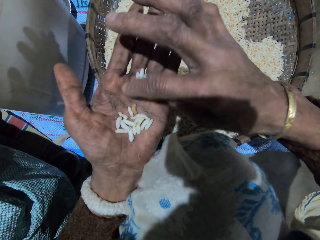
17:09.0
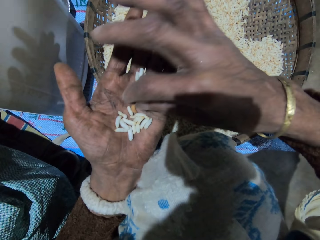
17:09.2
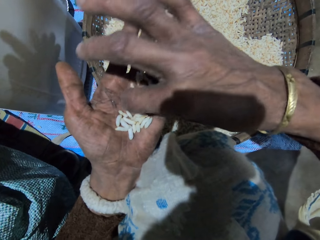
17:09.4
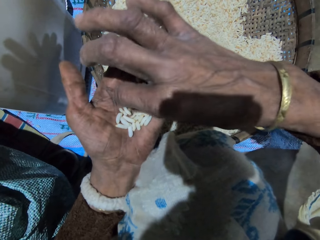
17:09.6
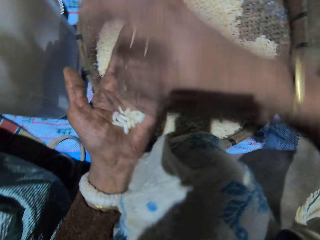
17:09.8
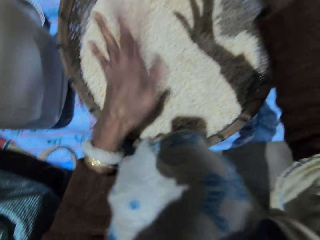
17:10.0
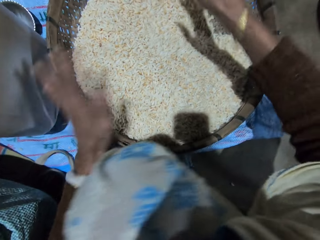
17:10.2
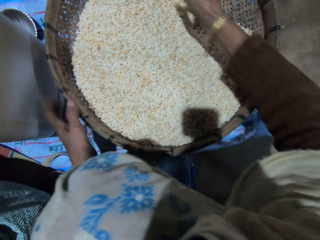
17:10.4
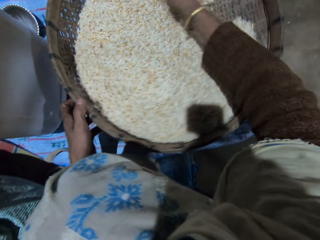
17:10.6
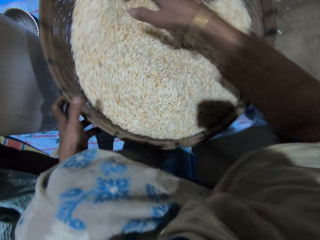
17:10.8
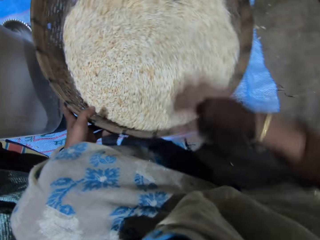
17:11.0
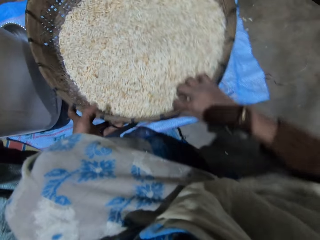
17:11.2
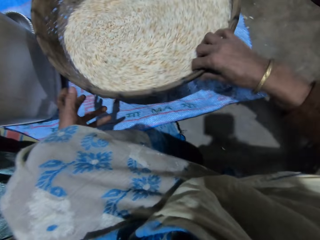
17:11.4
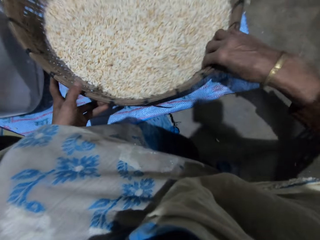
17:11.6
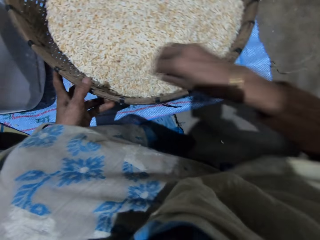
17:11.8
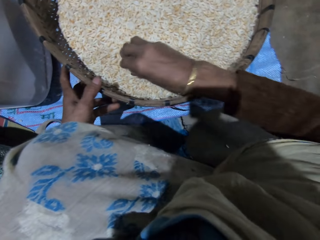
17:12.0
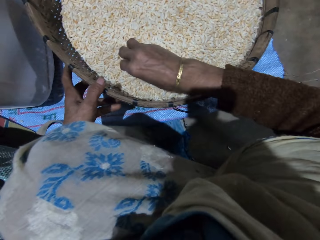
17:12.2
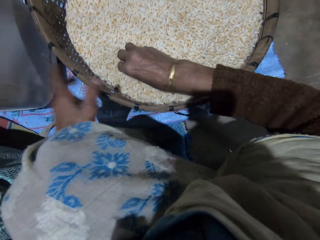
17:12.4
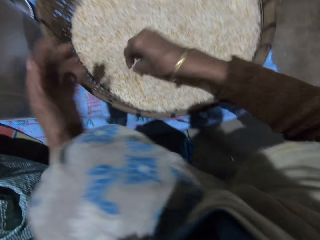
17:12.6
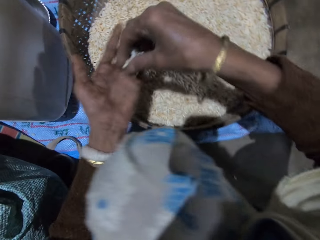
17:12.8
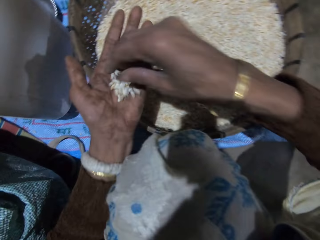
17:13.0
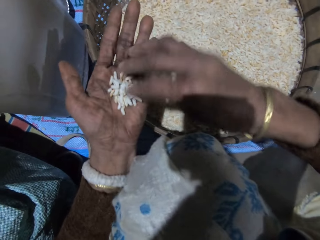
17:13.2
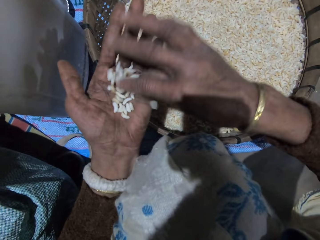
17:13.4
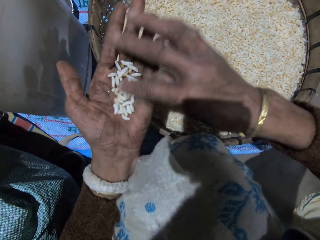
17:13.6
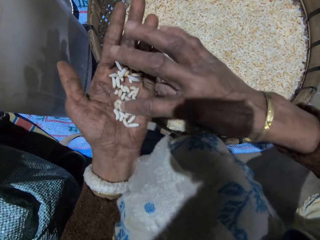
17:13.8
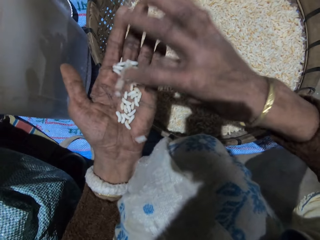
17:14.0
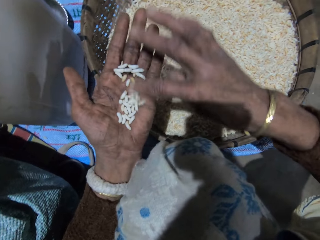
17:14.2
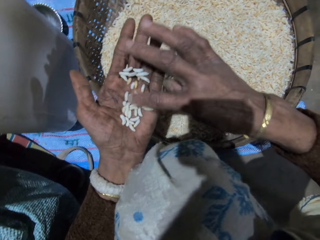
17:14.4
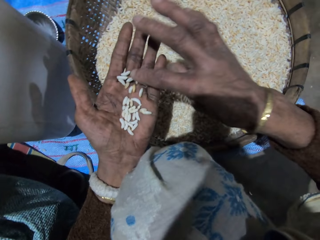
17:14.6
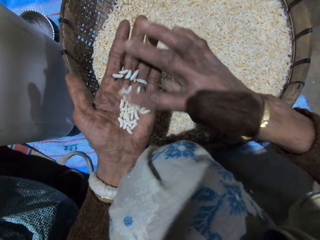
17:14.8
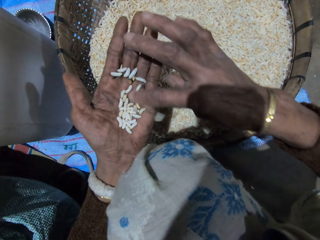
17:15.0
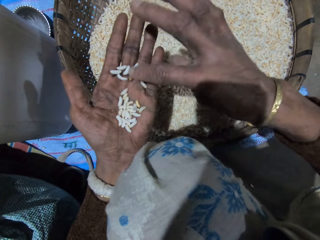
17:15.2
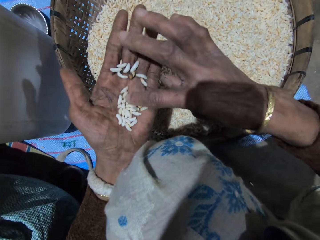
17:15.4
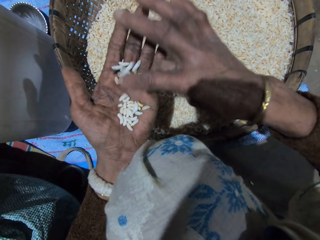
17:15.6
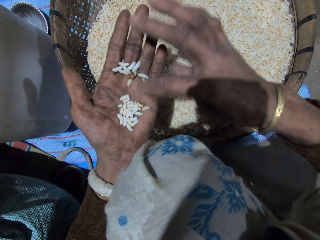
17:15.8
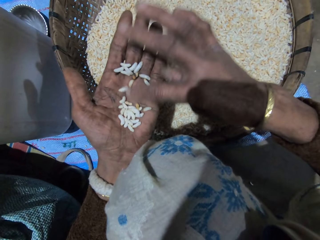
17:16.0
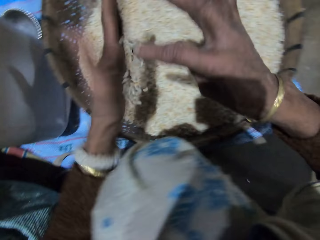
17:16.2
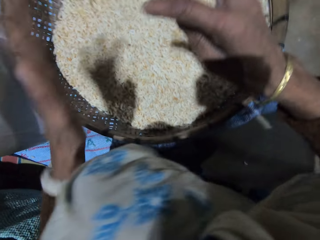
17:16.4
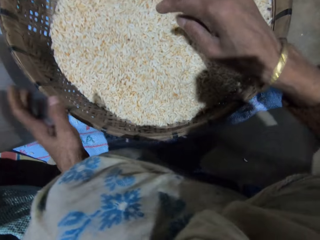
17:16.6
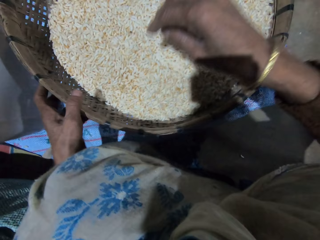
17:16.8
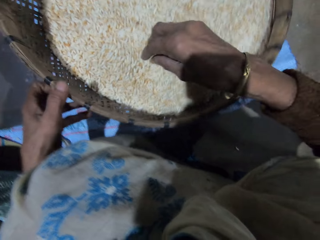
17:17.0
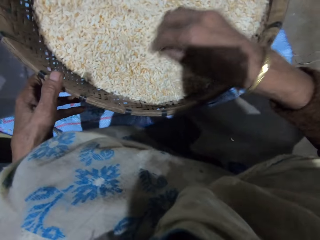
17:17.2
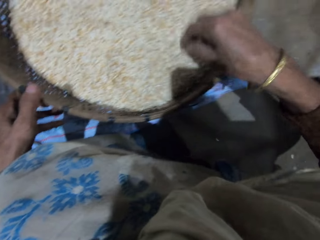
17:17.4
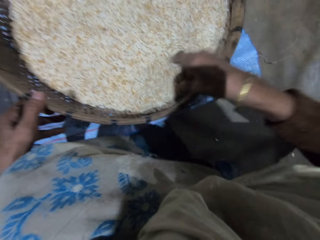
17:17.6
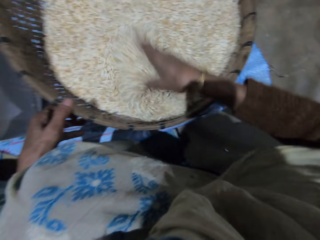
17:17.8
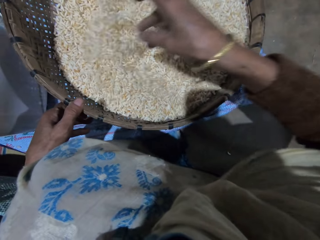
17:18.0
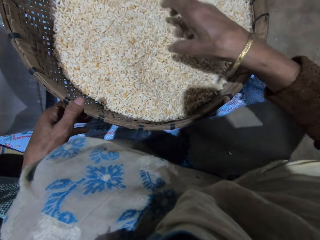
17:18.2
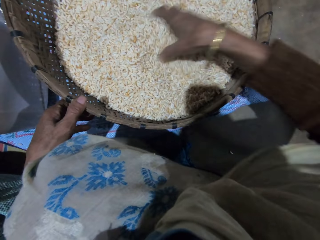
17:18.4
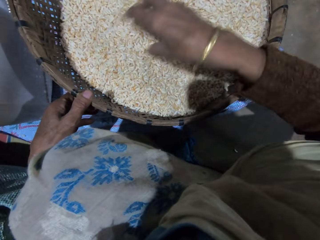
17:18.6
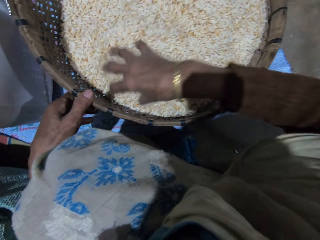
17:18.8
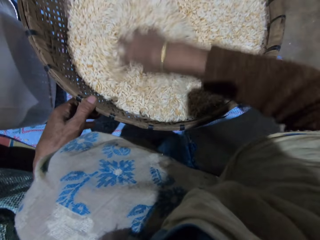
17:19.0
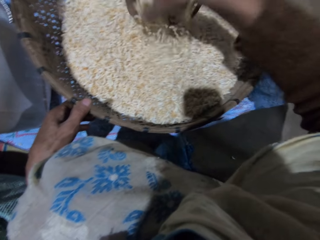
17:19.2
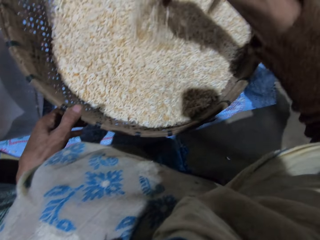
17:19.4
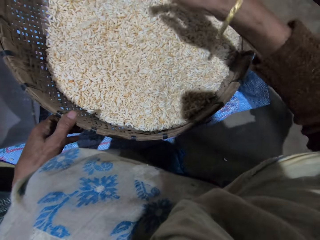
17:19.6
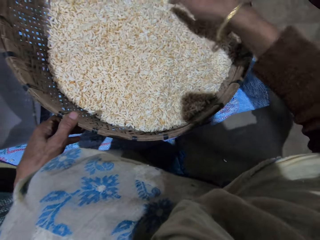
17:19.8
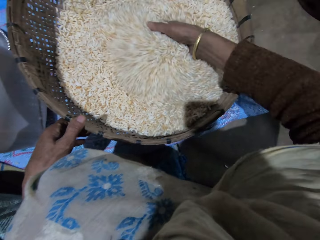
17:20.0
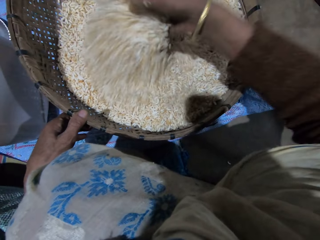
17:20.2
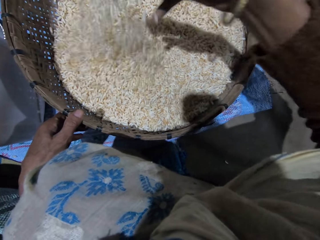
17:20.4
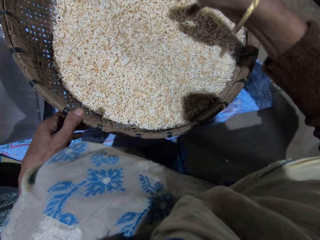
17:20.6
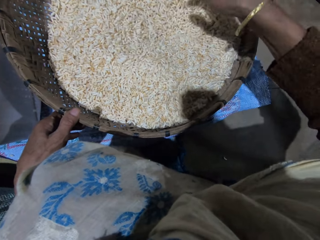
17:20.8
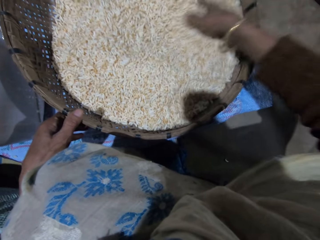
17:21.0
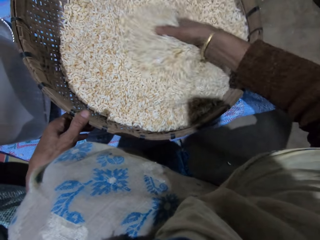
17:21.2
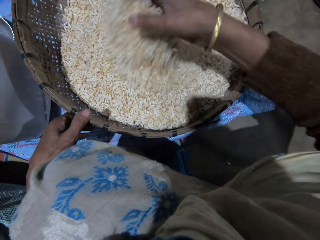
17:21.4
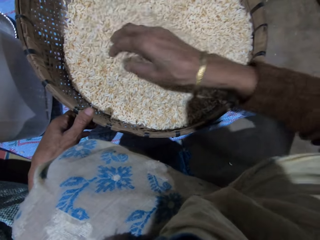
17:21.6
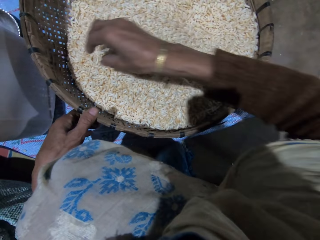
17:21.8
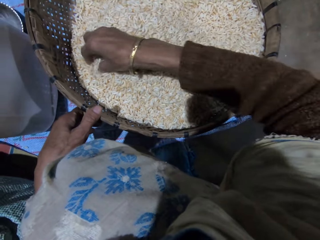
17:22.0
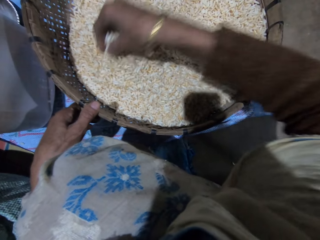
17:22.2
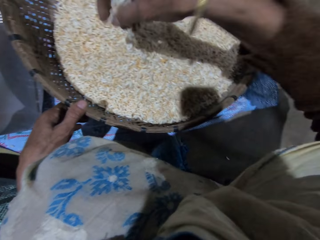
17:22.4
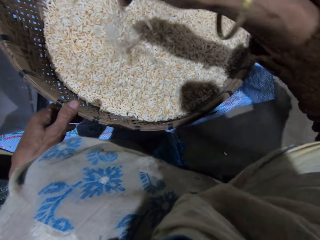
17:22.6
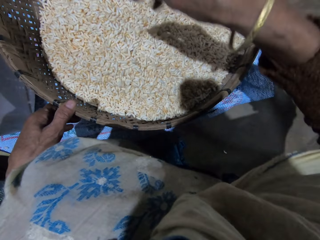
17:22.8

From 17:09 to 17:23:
The camera wearer picks up dirt in her left hand with her right hand. She throws away the dirt in her right hand. She pours the grains in her left hand into the basket. She holds the basket with her left hand. She sorts the grains with her right hand. She holds the basket with her right hand. She shakes the grains in the basket. She takes out some grains with her right hand. She puts the grains in her right hand on her left hand. She sorts the grains with her right hand. She turns the grains in her left hand with her right hand. She pours the grains in her left hand into the basket. She holds the basket with her left hand. She spins the basket. She sorts the grains with her right hand. She turns the grains in the basket with her right hand.

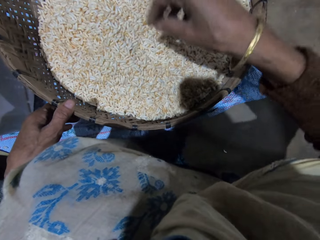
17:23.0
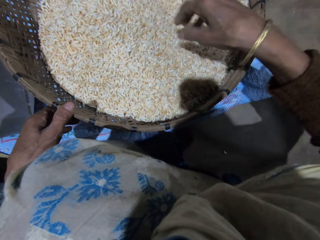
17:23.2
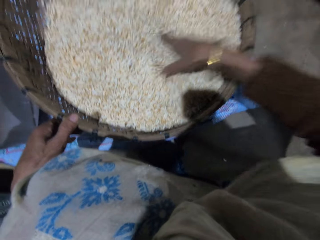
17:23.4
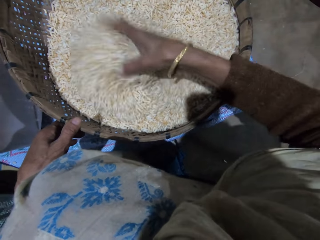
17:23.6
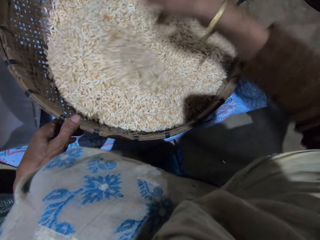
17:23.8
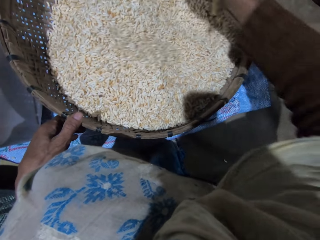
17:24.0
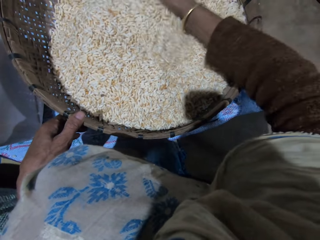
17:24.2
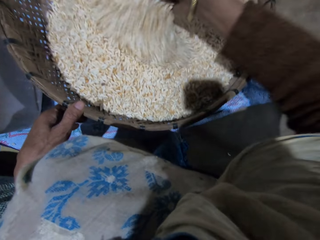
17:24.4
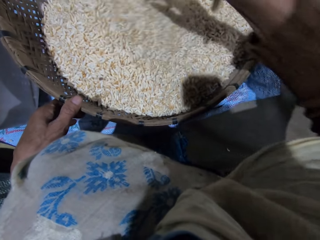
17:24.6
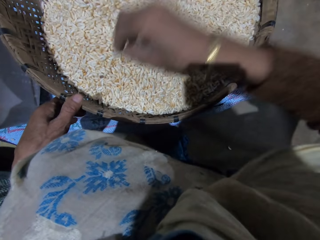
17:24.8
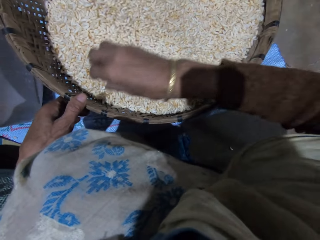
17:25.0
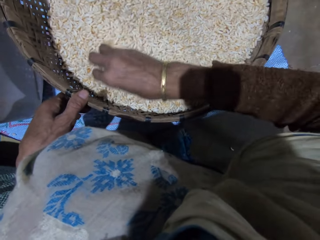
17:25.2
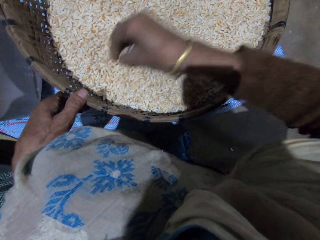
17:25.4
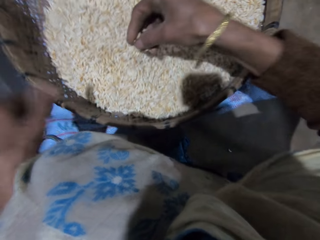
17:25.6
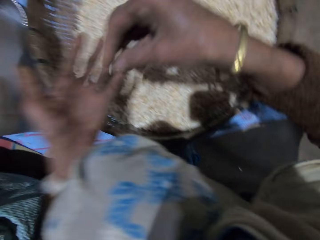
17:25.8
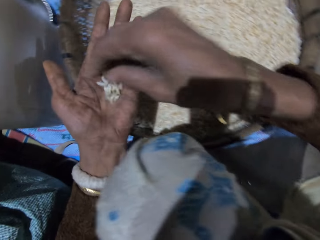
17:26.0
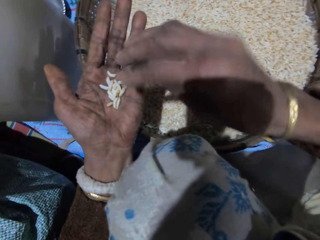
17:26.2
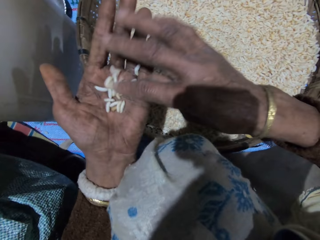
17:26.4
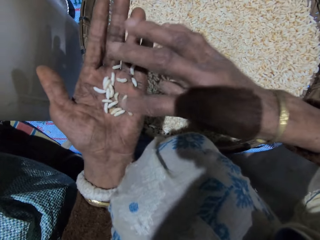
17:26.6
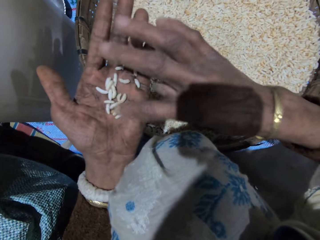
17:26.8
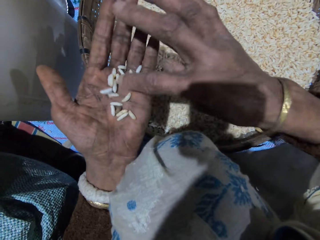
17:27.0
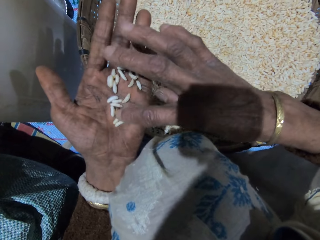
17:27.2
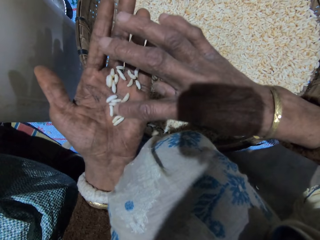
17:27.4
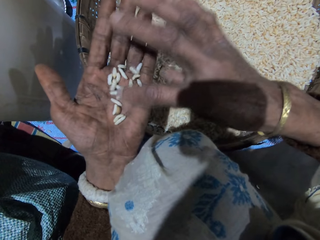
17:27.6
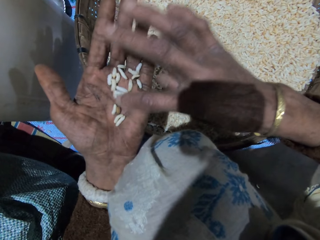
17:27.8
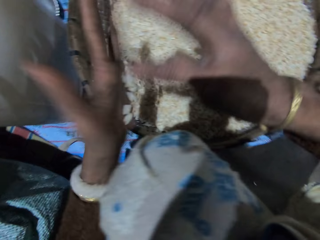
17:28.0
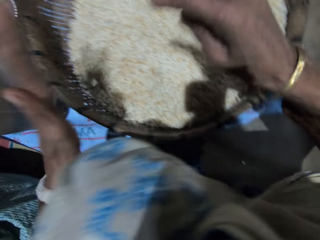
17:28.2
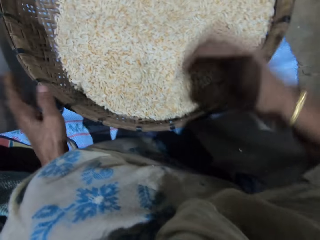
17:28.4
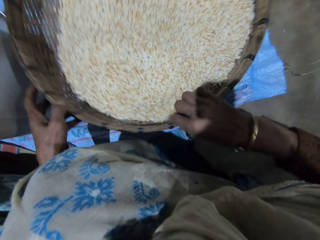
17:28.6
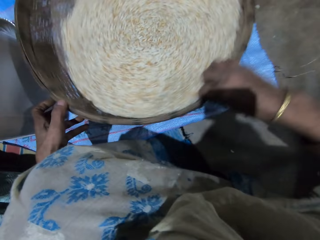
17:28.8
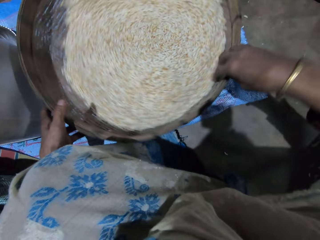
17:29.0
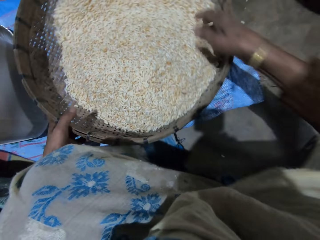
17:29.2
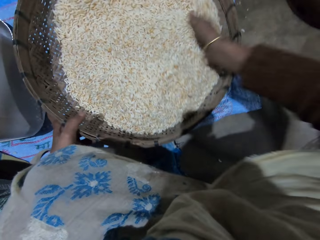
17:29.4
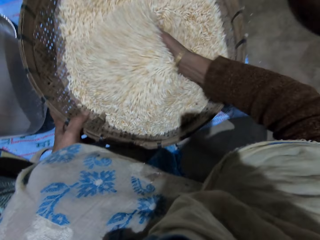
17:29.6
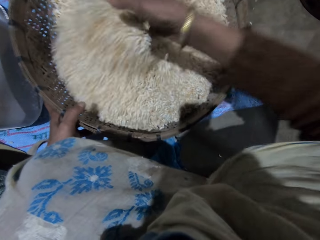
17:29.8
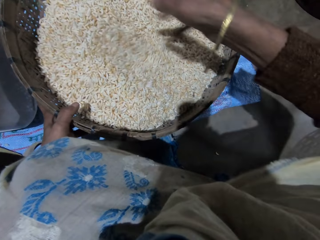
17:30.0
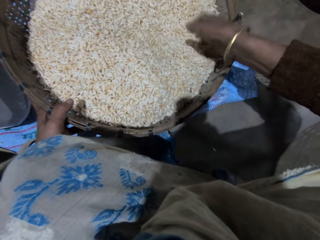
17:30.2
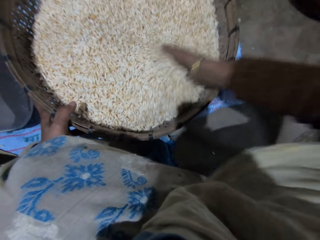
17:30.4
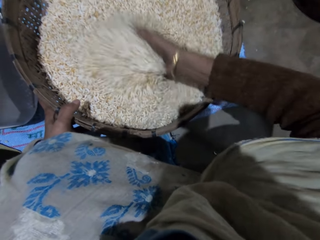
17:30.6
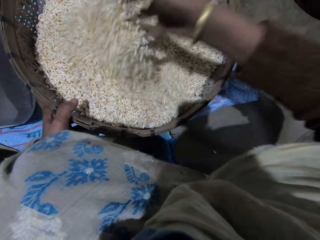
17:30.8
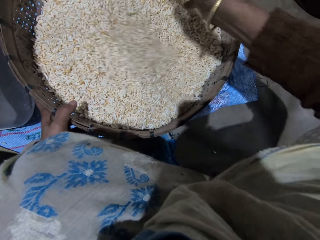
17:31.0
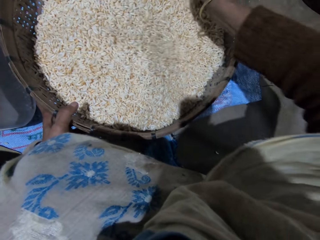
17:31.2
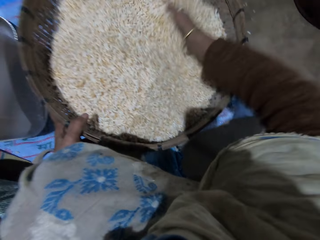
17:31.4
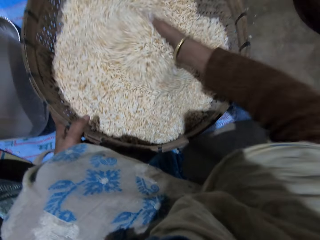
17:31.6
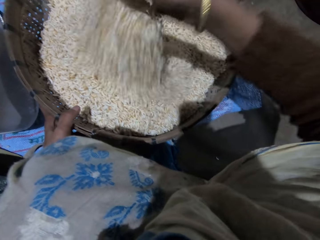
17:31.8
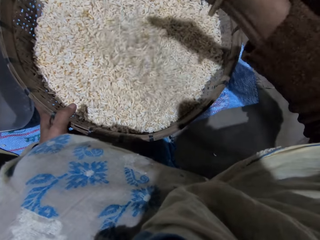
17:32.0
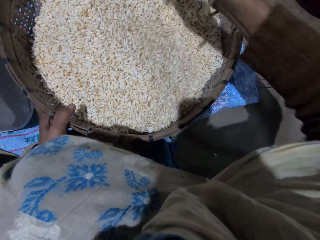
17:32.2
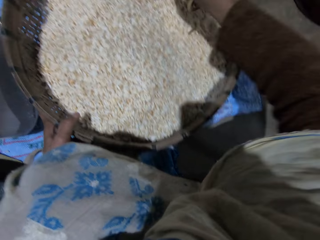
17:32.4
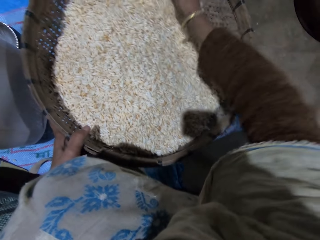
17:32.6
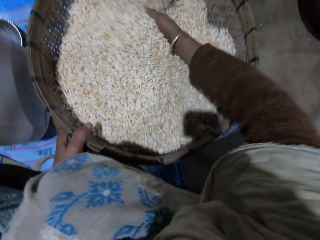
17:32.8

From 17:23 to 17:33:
The camera wearer takes out some grains with her right hand. She puts the grains in her right hand on her left hand. She sorts the grains with her right hand. She turns the grains in her left hand with her right hand. She pours the grains in her left hand into the basket. She holds the basket with both hands. She spins the basket. She sorts the grains with her right hand. She turns the grains in the basket with her right hand.
